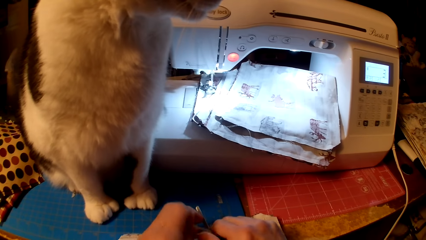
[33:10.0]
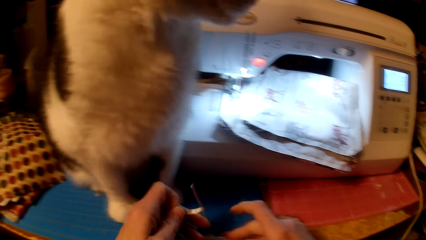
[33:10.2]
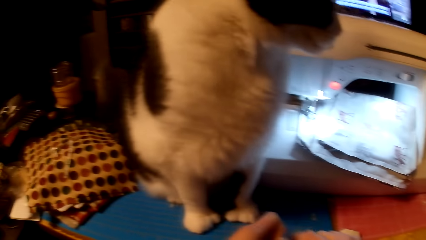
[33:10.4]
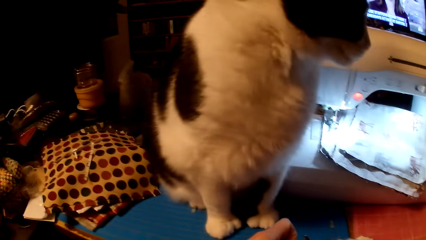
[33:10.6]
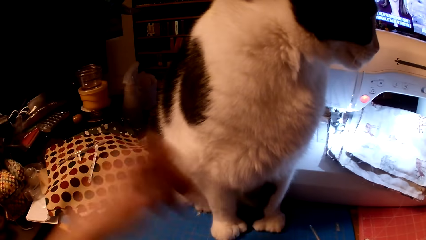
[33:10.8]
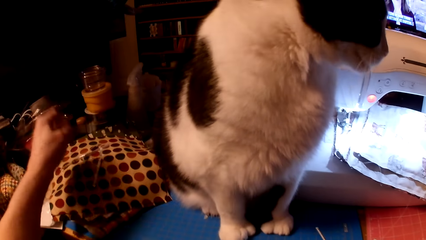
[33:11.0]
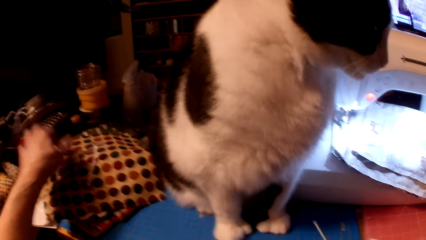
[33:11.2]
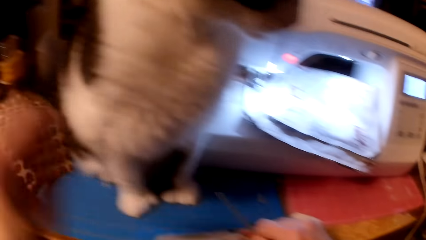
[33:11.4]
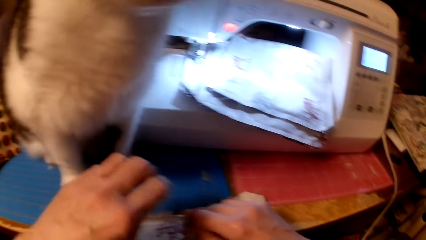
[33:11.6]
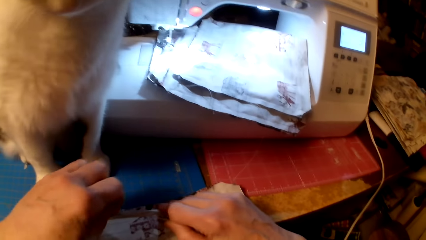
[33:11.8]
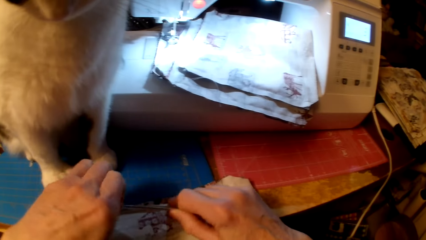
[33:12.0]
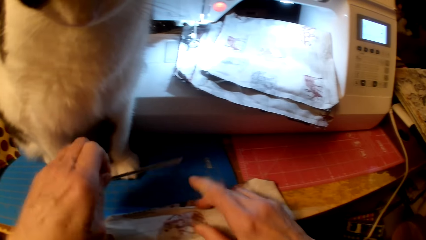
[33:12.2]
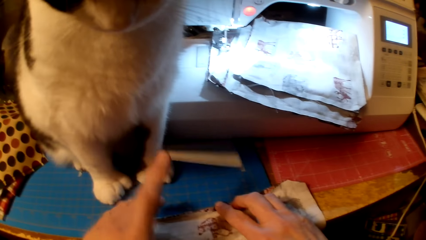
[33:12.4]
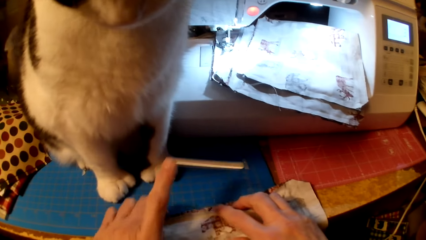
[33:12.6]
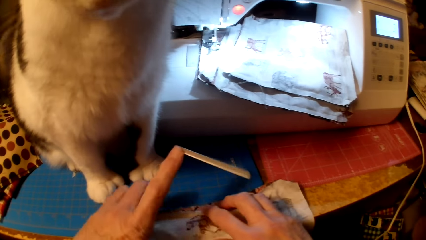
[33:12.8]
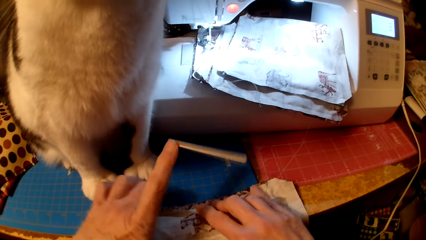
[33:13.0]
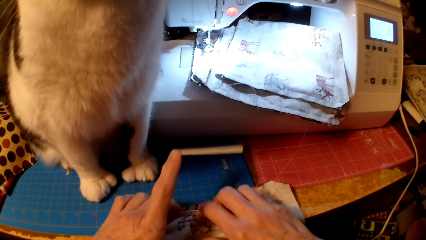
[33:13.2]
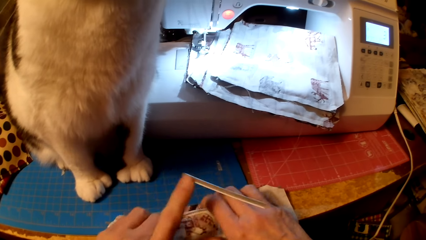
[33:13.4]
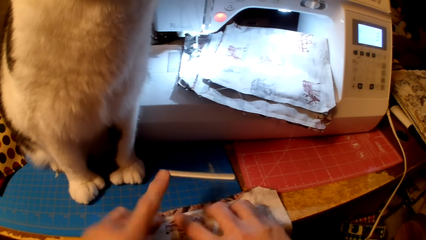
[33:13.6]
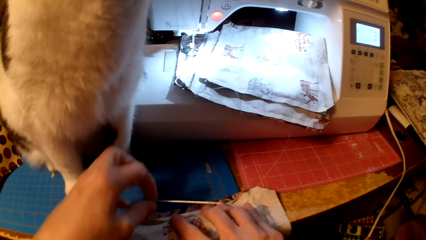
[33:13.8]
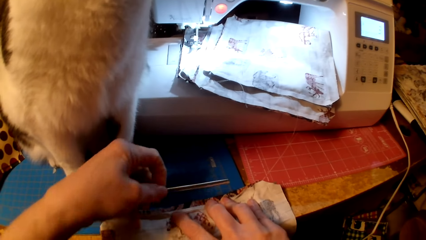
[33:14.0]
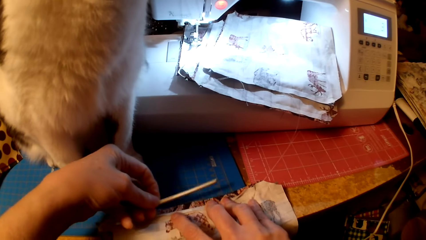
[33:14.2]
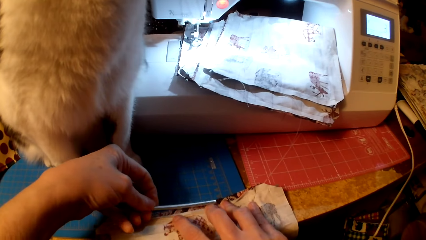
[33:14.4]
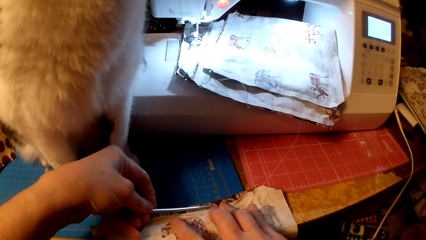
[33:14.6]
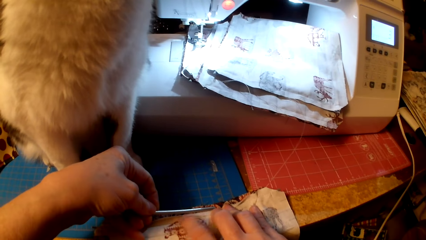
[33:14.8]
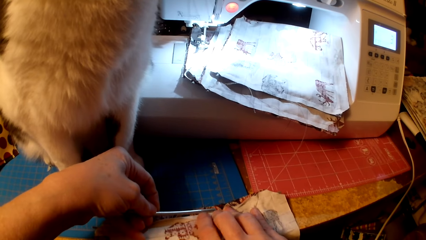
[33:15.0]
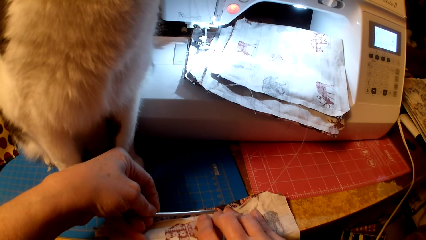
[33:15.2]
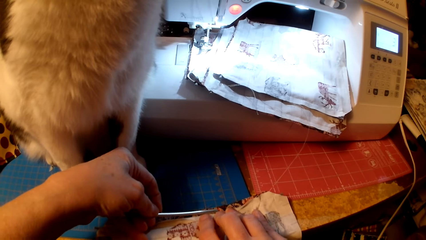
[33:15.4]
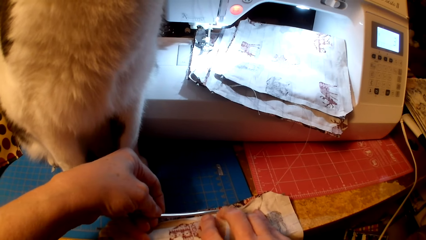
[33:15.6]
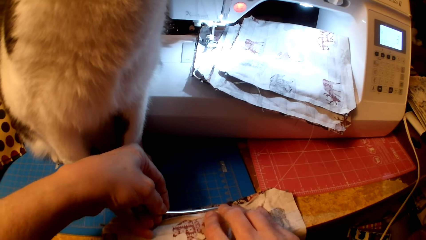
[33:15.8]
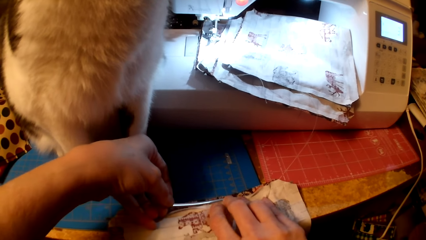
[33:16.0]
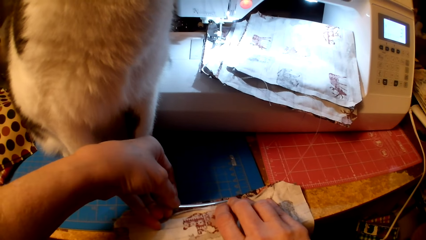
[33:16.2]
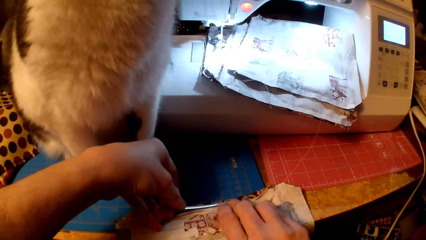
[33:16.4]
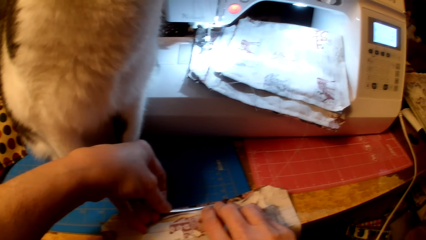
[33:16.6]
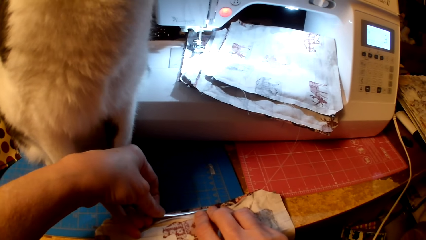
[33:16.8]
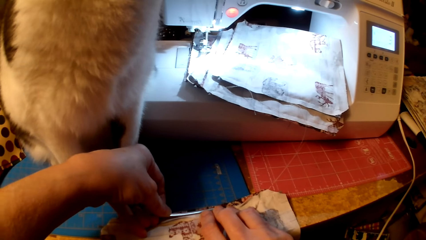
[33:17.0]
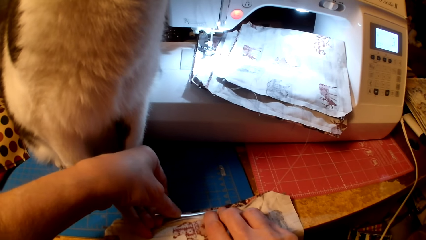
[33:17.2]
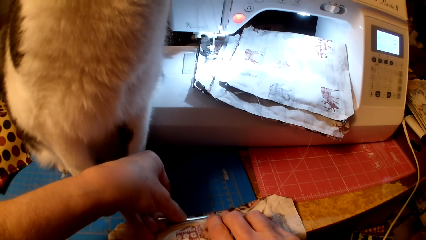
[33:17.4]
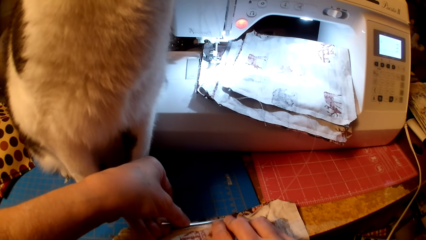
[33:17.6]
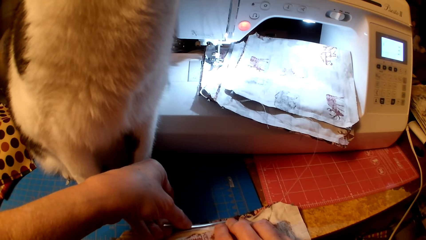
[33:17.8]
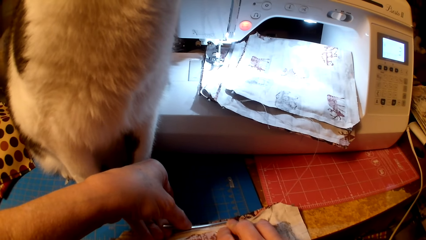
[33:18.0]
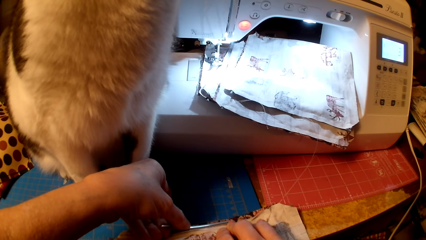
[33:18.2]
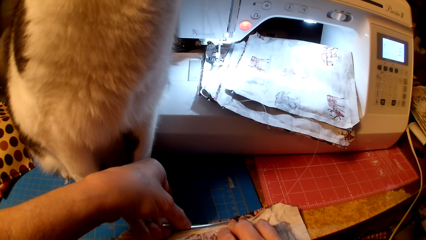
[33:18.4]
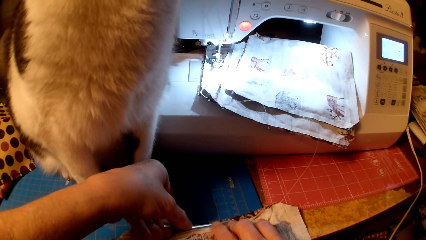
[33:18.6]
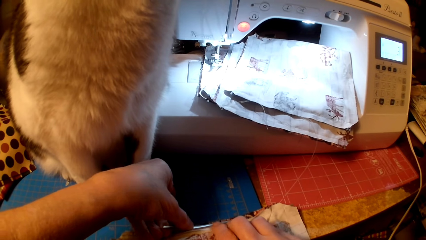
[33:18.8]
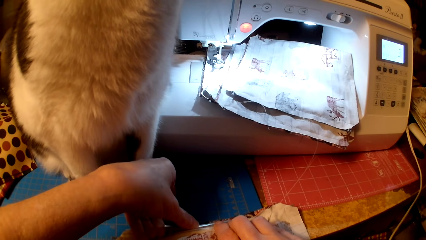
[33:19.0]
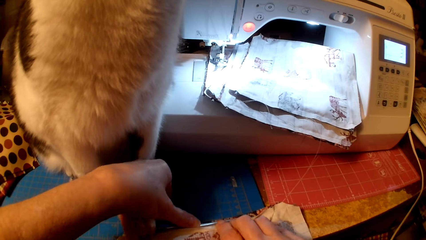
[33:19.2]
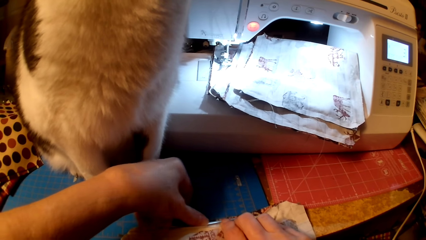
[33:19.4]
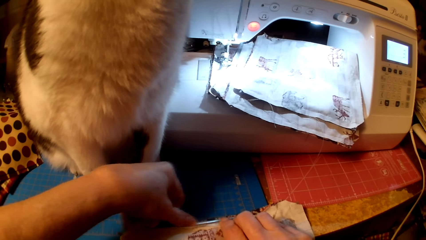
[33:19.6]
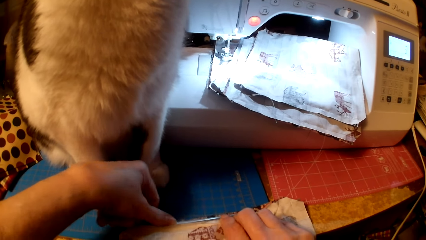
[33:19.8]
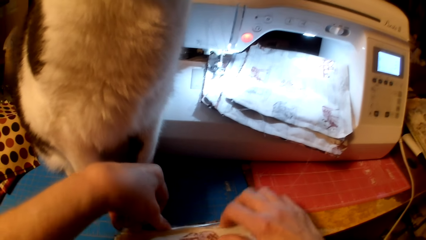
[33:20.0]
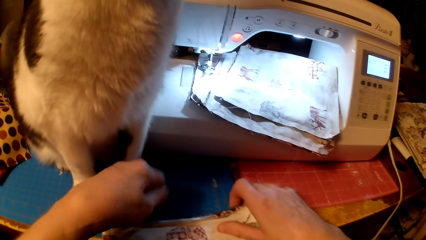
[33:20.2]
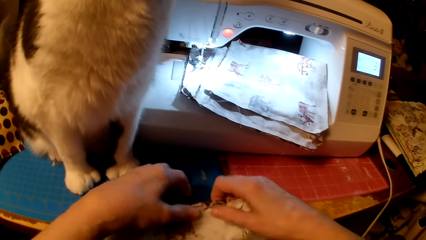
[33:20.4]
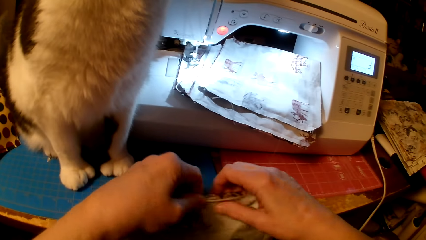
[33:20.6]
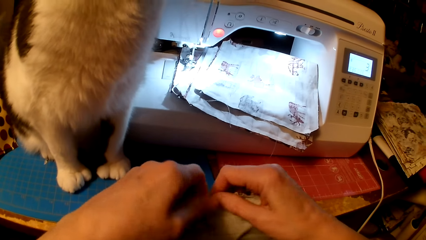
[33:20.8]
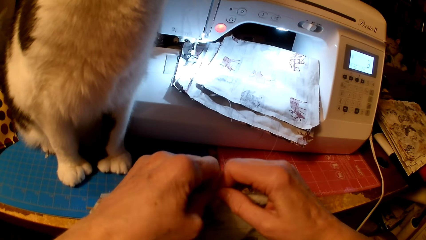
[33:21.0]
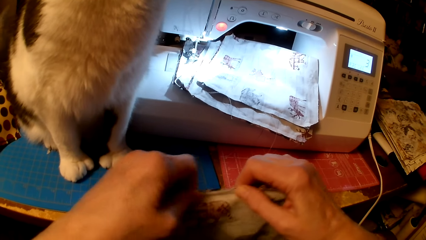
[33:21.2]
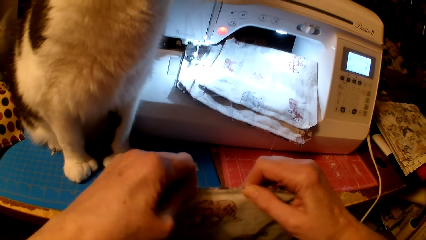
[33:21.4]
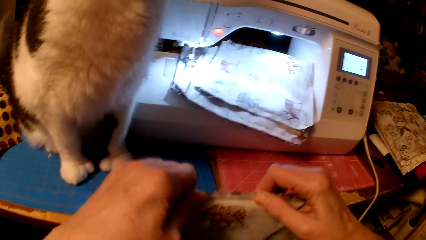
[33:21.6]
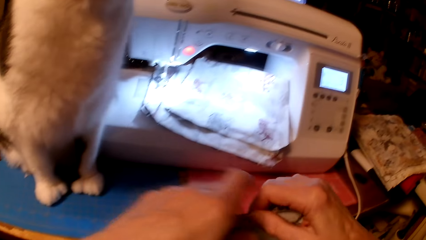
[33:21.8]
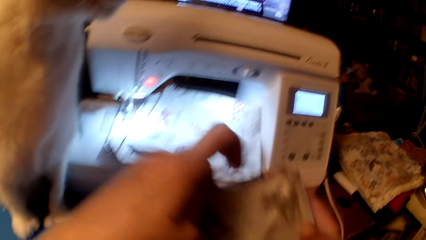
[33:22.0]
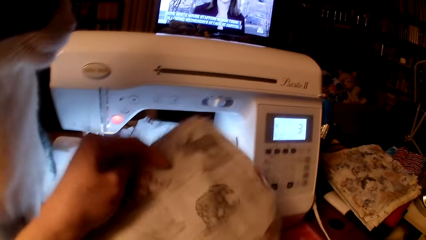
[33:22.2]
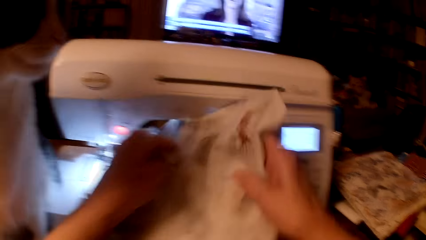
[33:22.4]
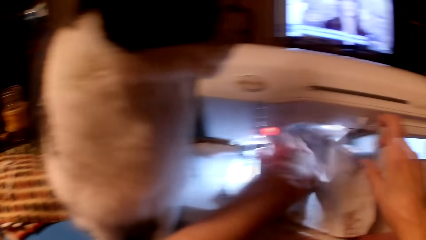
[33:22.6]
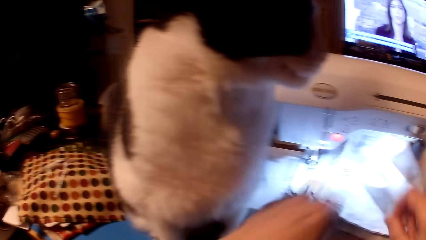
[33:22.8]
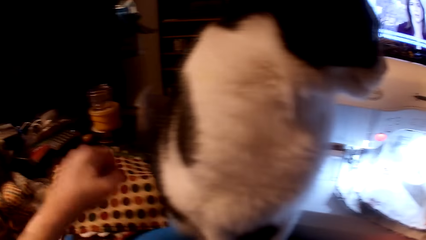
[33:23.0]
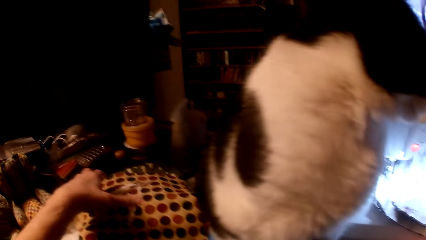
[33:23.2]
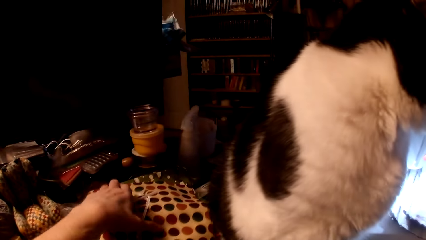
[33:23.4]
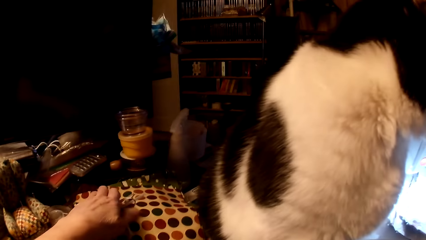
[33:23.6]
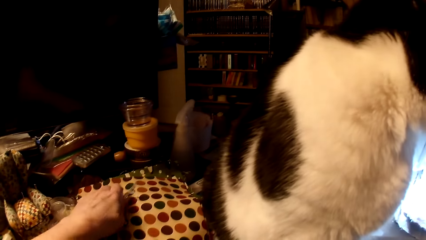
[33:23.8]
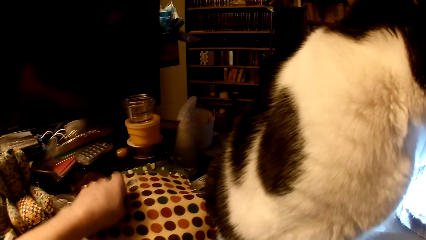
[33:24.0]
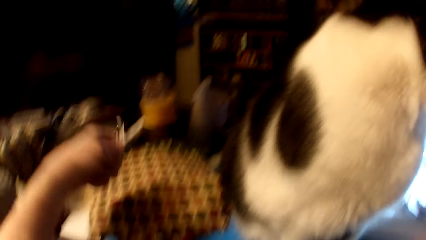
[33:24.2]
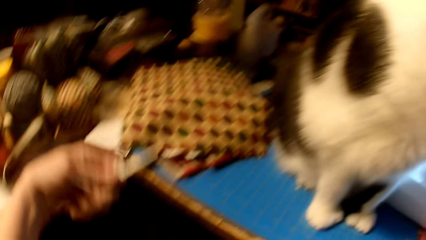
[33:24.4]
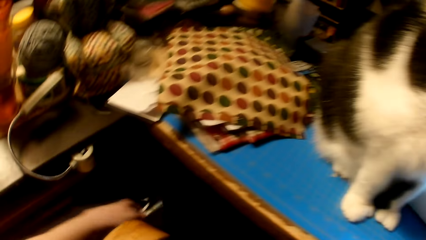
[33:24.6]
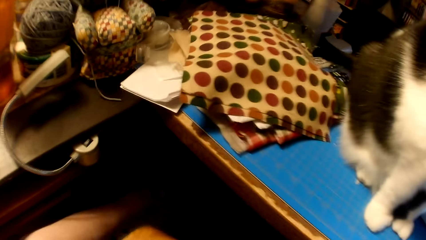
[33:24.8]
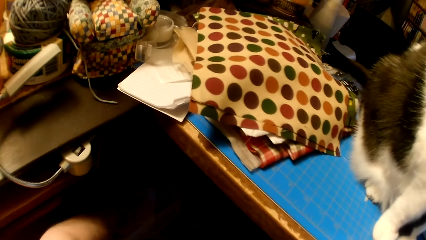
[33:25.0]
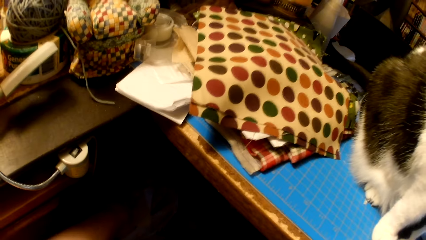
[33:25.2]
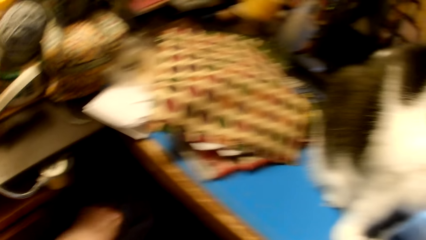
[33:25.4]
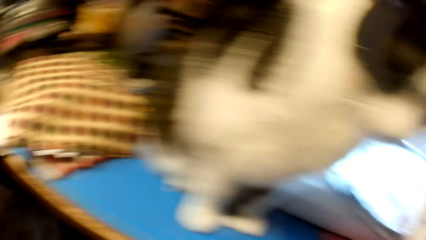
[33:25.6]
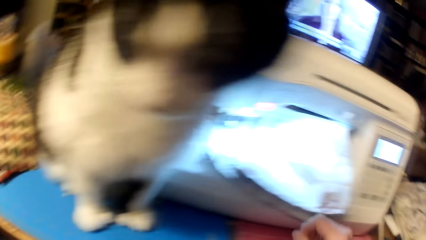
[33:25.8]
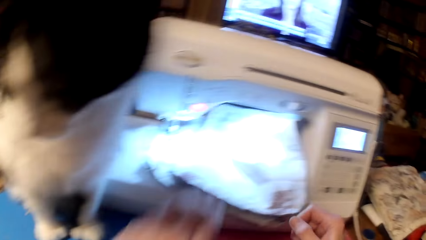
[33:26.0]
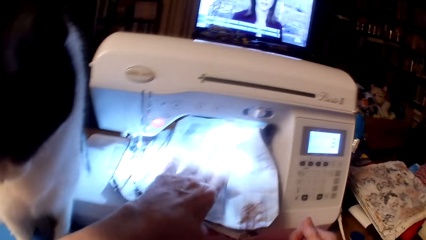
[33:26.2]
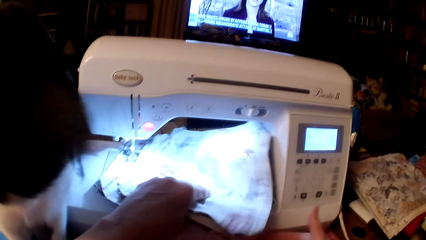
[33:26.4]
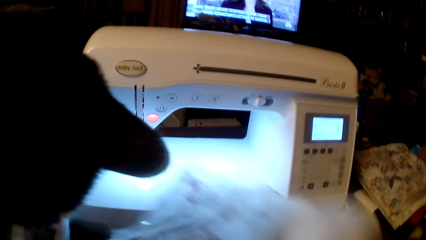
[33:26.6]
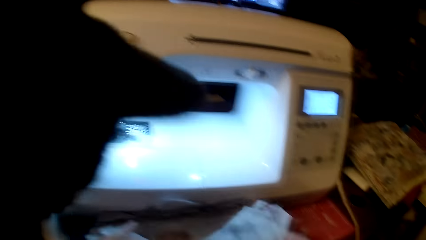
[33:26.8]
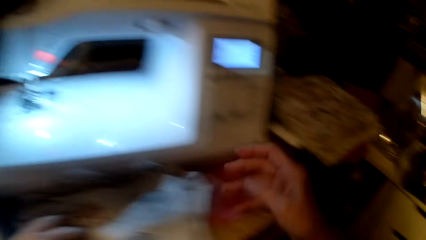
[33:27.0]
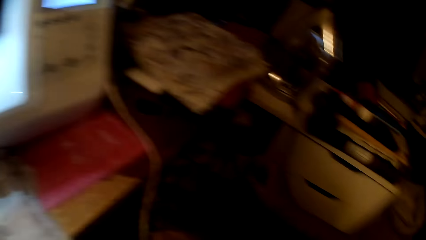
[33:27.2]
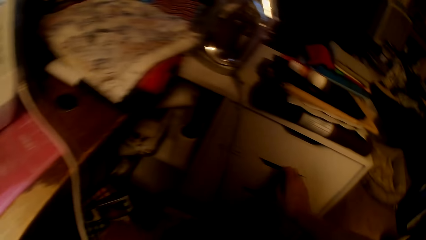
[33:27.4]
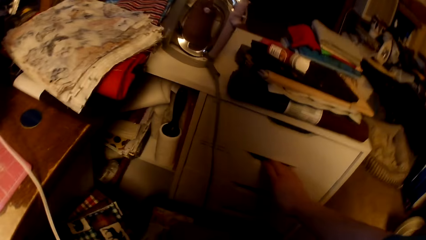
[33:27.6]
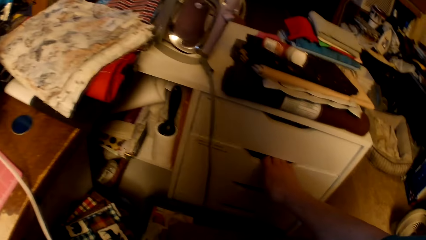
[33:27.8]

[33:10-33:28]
The camera wearer peels a paper from the bridge strip and puts the paper on a piece of cloth. They put the bridge strip in the bag or pillow cushion edges. They straighten the bridge strip, press the pillow cushion, and put the bag on the sewing machine. They pick papers from the piece of cloth and throw the papers away in the bin. They pick the bags.
